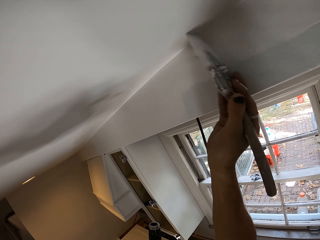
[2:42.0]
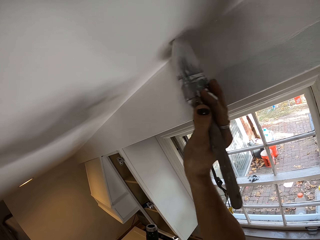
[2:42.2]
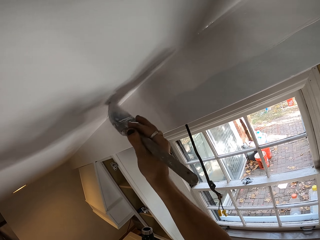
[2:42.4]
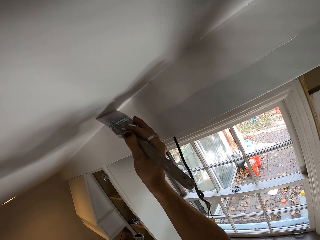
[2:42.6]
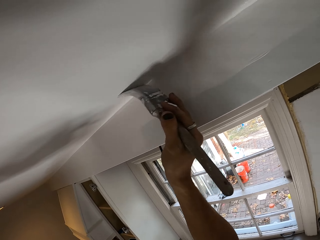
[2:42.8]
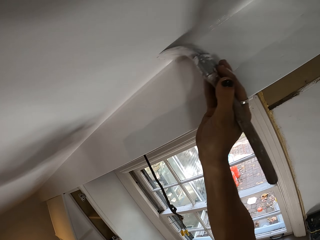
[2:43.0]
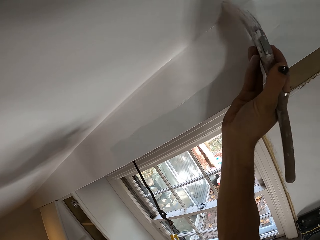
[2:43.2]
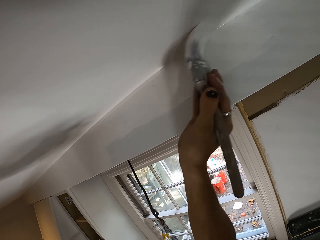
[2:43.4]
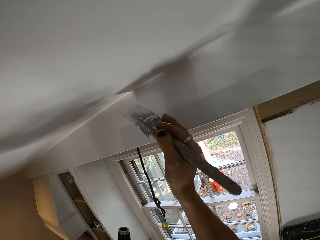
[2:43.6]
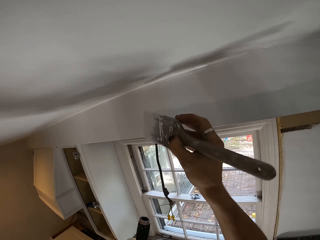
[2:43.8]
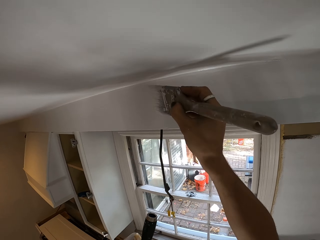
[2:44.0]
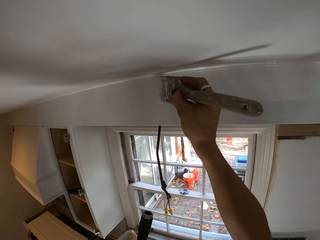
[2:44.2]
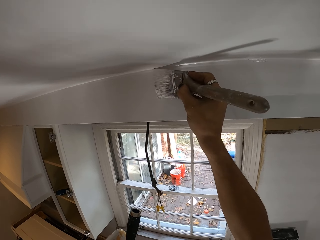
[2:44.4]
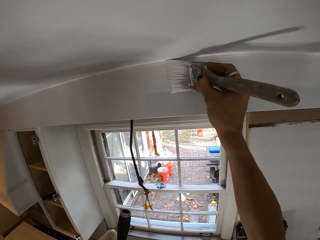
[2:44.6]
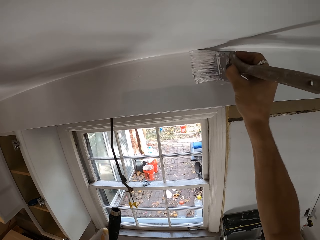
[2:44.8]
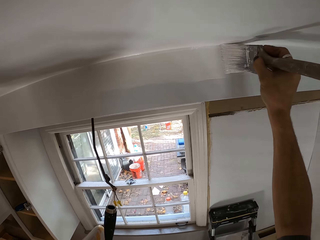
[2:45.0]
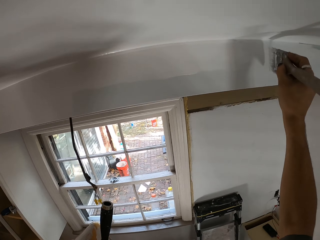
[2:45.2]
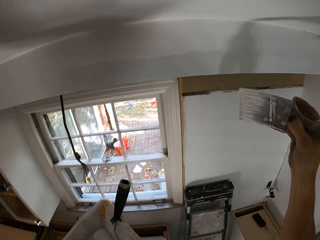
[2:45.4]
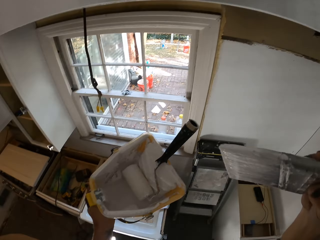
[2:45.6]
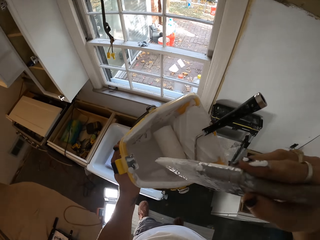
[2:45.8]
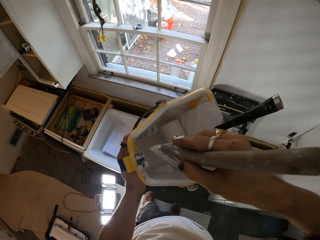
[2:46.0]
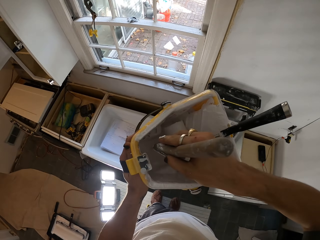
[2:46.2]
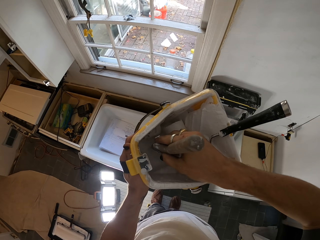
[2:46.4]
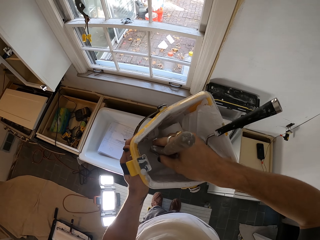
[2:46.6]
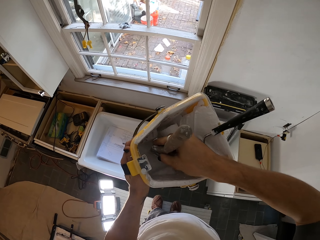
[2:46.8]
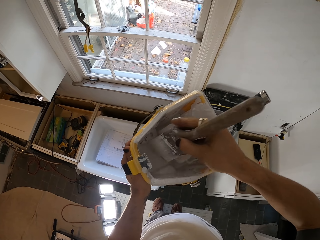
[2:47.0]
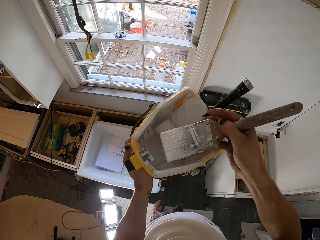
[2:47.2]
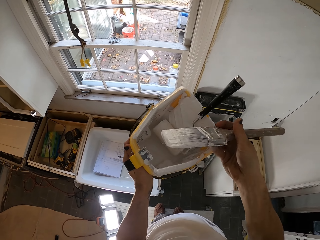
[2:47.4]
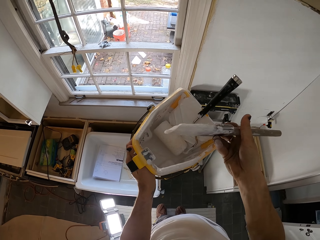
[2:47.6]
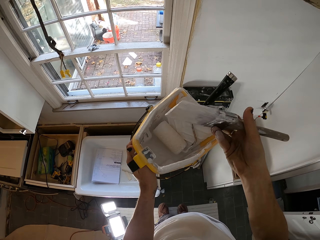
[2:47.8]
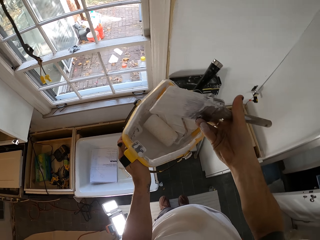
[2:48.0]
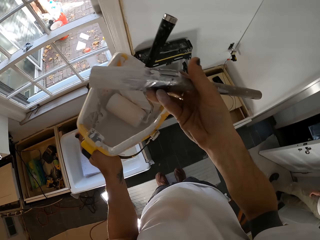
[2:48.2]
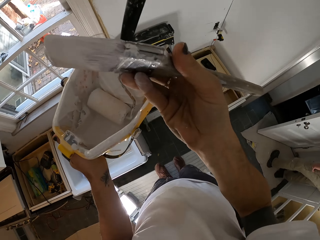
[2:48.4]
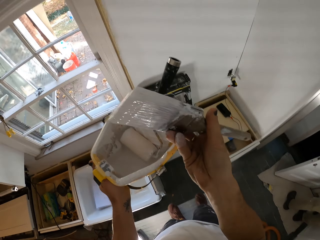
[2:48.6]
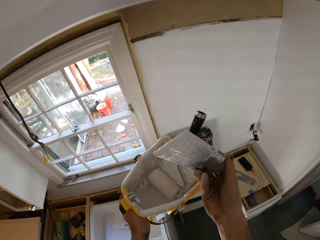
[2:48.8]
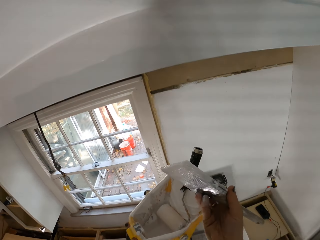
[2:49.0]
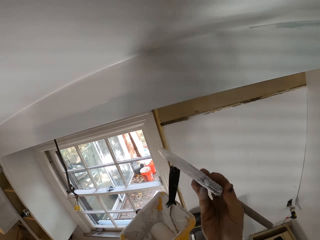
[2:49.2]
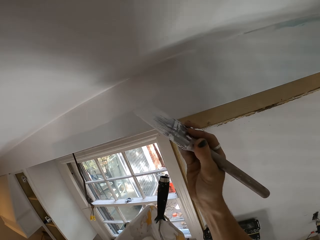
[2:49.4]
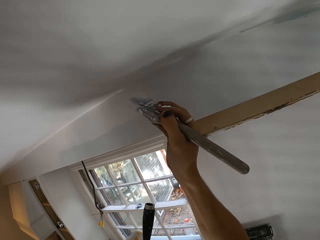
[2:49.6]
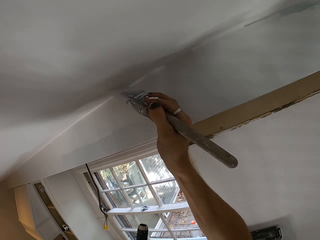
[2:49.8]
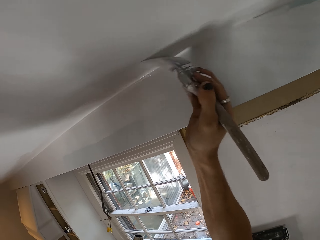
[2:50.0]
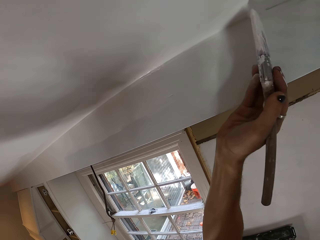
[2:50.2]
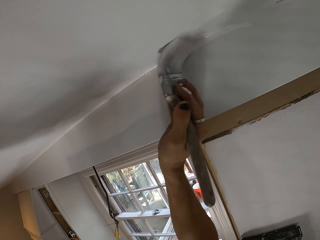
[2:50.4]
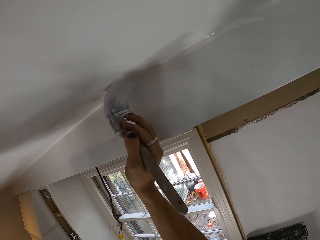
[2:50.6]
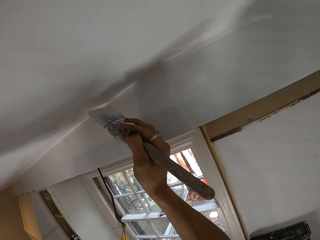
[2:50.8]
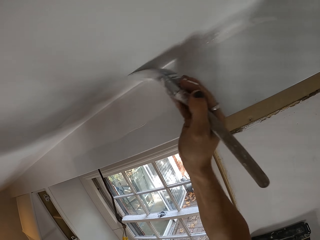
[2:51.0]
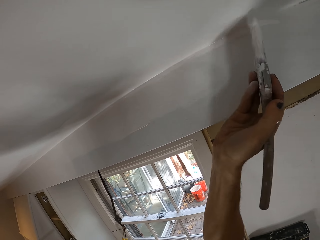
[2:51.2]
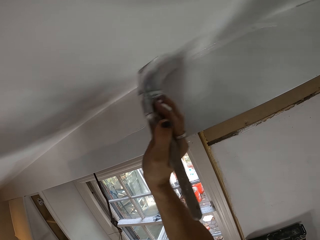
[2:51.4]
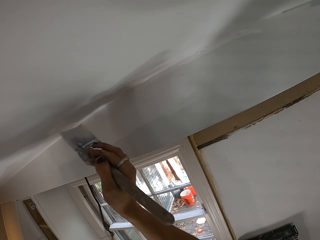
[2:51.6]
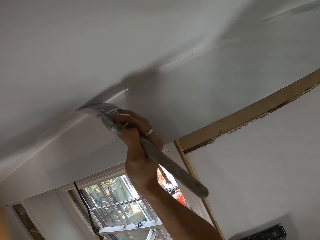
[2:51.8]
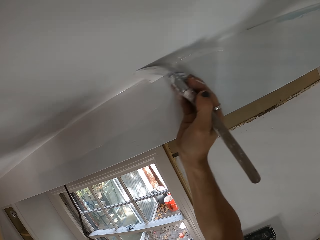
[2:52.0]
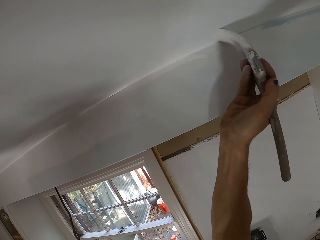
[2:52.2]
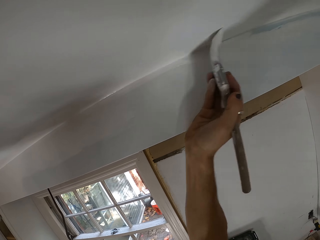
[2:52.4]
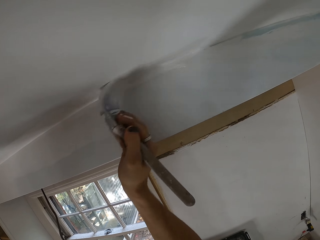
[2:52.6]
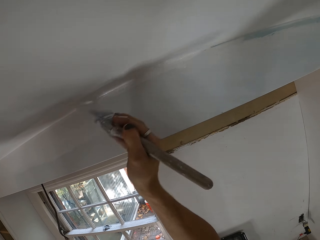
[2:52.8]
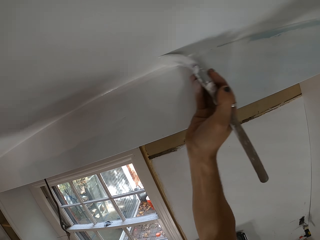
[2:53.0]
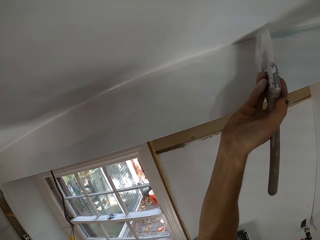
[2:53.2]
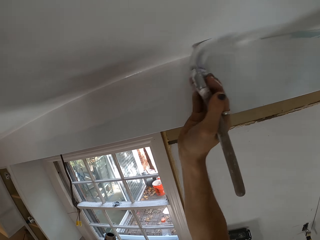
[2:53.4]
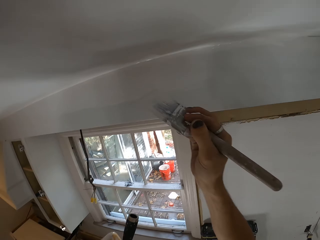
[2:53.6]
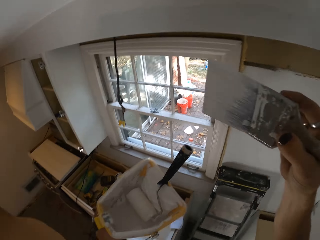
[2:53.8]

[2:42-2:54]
The camera wearer dips the paintbrush in ink. They paint on the wall.

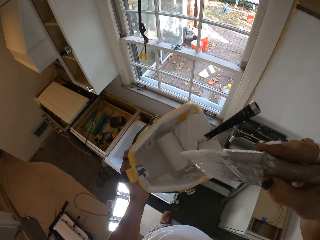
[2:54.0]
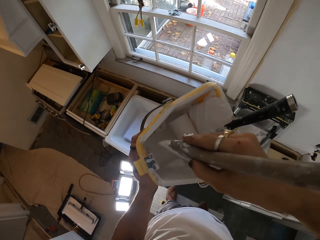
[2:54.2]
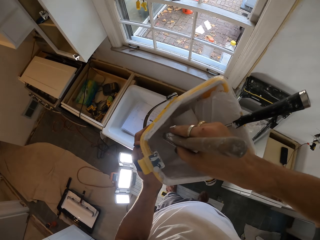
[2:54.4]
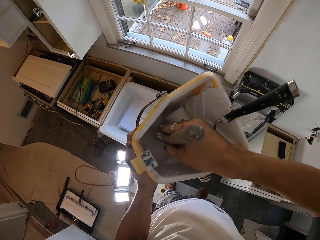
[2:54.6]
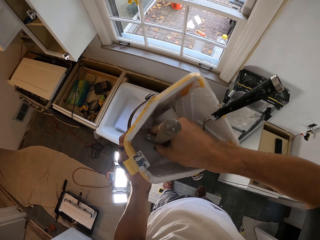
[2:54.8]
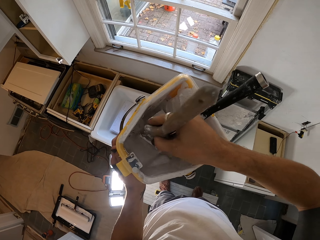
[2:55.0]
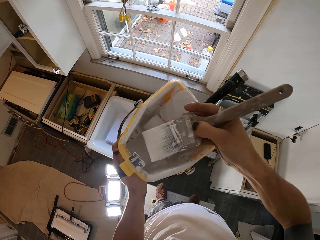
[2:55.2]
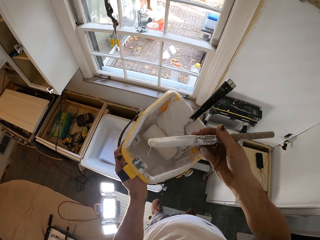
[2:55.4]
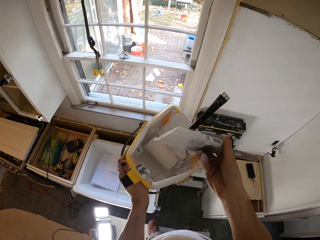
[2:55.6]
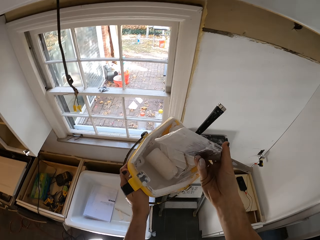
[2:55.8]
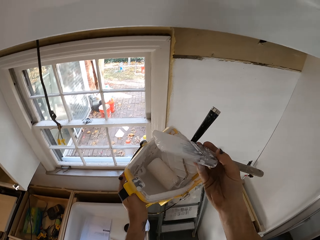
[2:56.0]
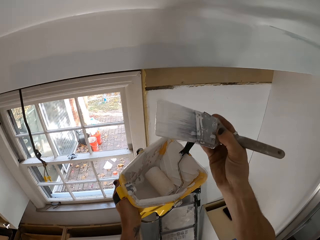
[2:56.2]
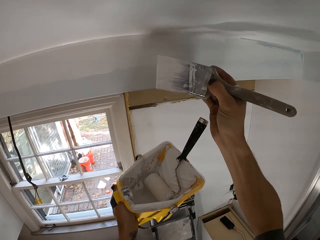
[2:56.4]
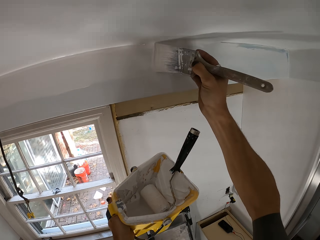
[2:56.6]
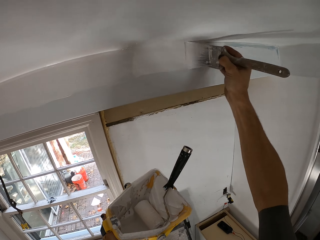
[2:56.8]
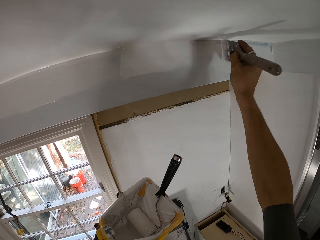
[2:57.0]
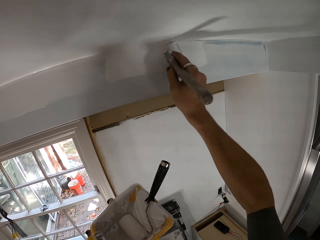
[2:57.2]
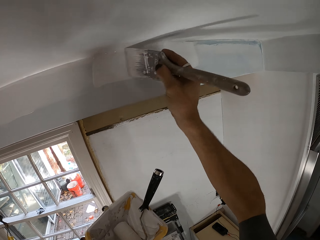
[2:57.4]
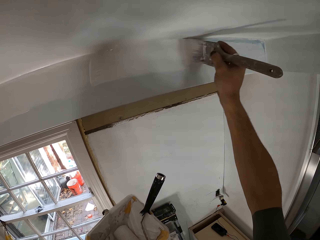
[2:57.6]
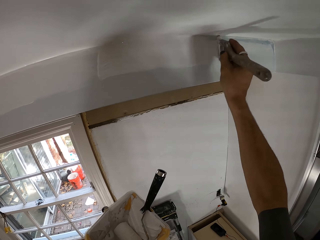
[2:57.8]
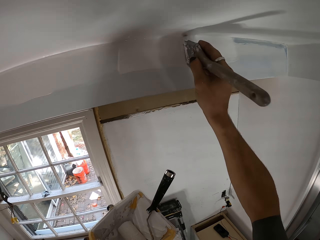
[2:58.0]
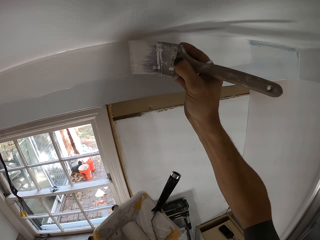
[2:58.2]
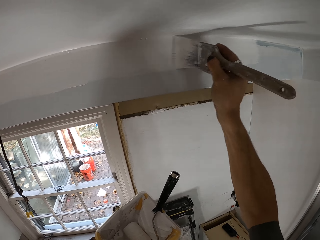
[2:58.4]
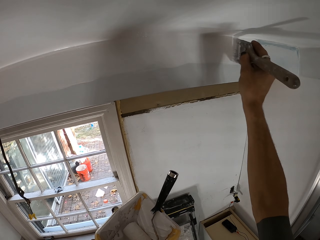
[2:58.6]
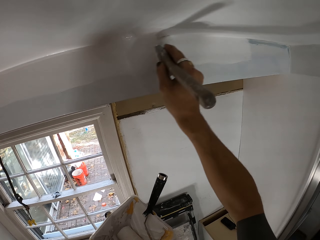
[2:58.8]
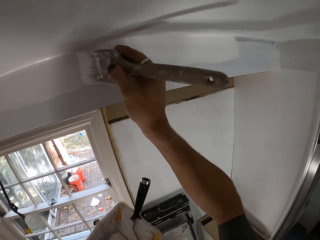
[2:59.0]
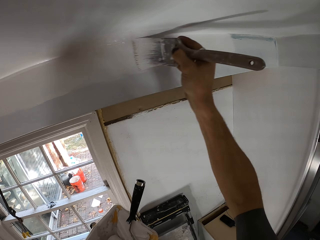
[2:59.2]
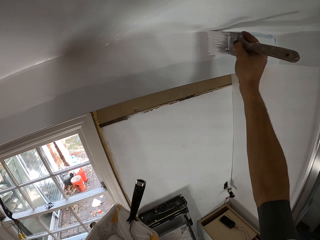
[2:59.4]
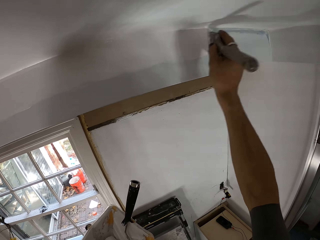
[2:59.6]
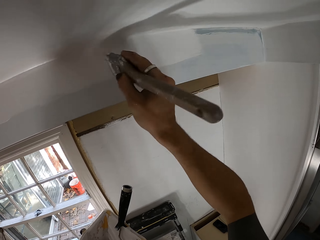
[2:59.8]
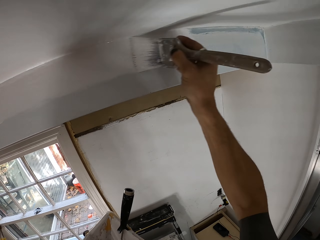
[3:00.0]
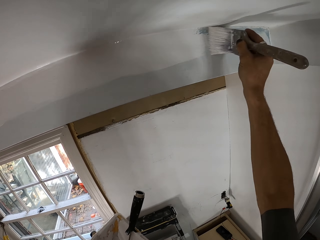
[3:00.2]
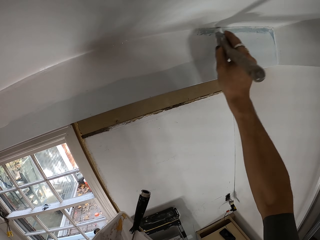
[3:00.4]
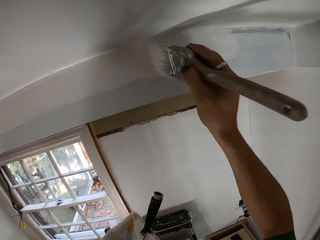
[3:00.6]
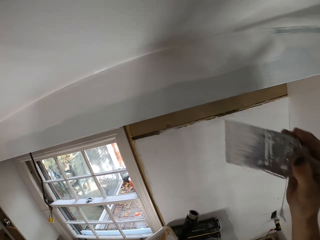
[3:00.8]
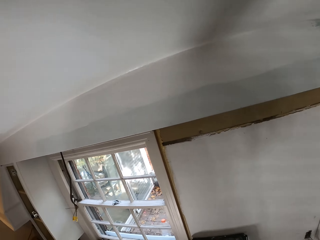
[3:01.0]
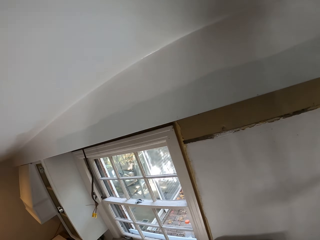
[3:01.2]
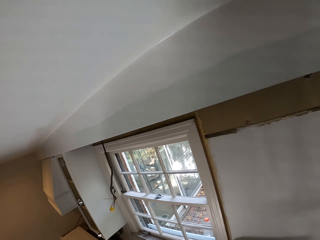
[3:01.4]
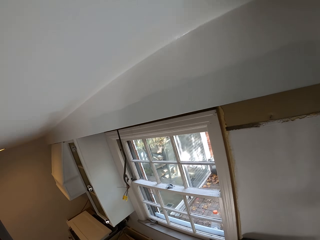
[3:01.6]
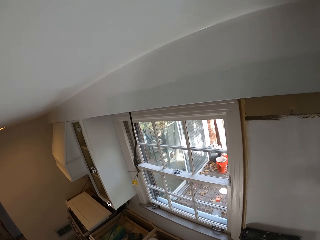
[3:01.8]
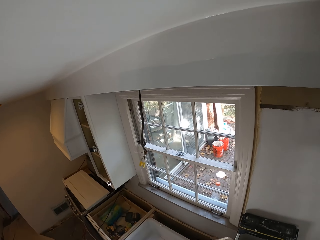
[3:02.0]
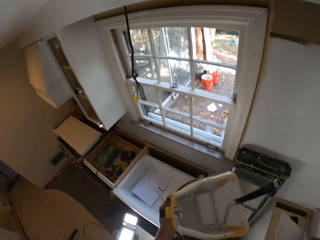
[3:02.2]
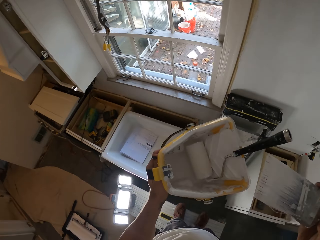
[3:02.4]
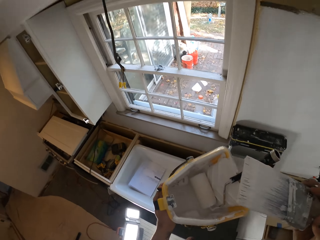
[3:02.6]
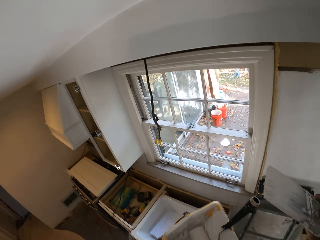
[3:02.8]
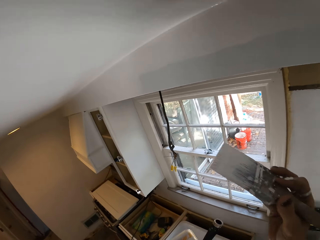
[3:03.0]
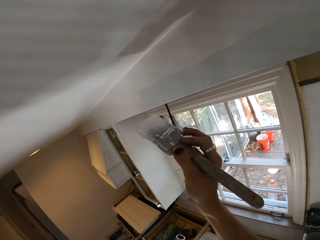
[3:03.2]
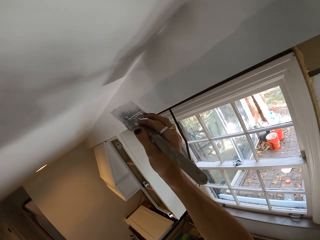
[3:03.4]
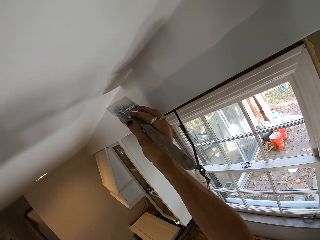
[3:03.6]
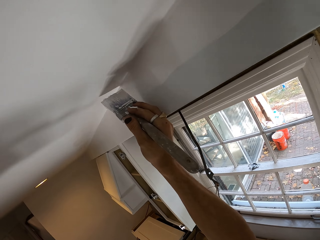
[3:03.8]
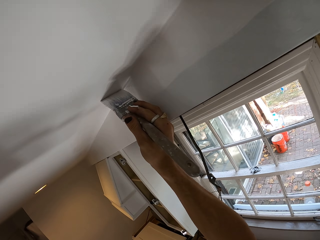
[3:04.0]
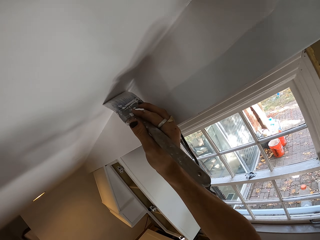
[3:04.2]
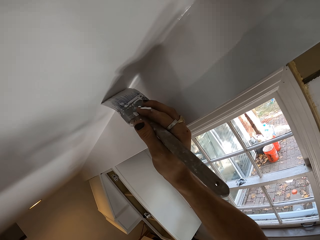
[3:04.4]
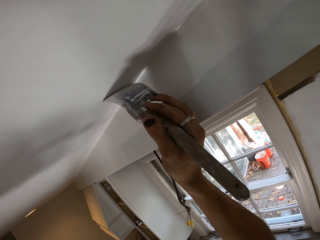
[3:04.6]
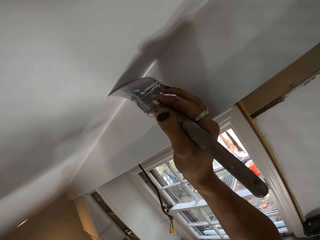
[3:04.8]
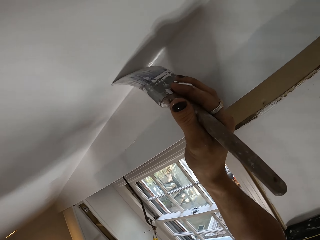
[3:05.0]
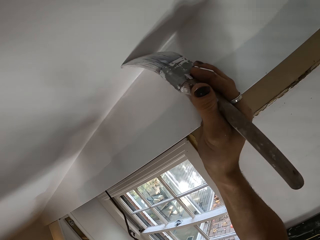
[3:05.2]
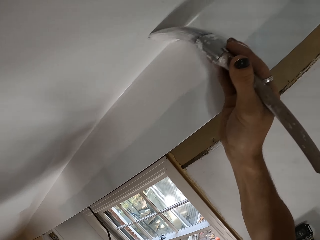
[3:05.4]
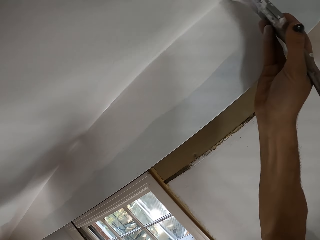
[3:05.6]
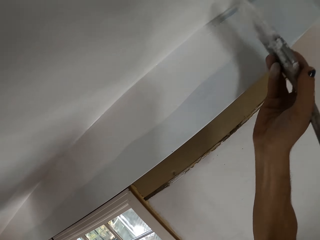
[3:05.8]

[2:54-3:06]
The camera wearer dips the paintbrush in ink. They paint on the wall.
